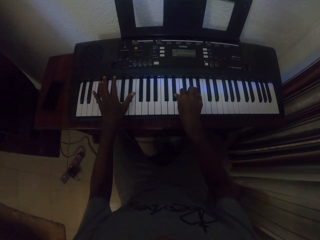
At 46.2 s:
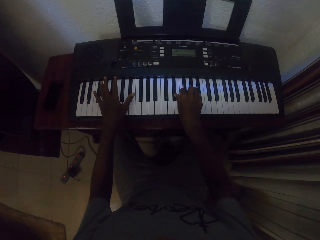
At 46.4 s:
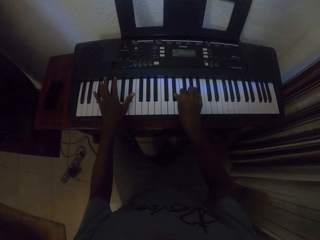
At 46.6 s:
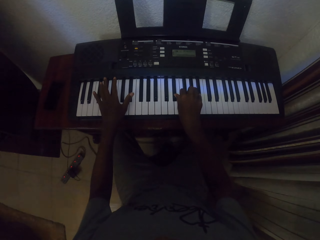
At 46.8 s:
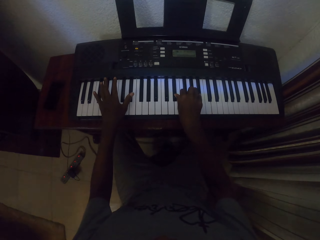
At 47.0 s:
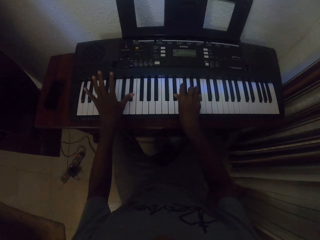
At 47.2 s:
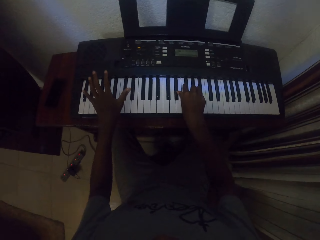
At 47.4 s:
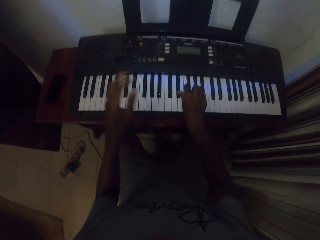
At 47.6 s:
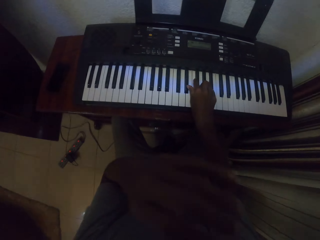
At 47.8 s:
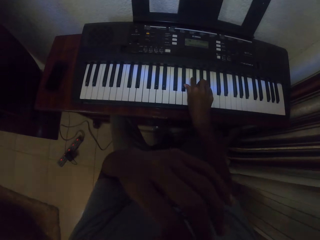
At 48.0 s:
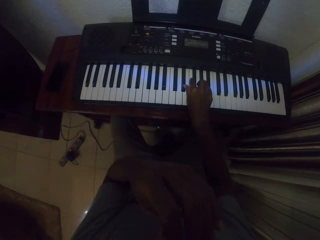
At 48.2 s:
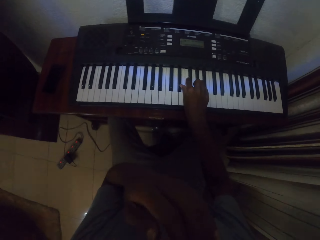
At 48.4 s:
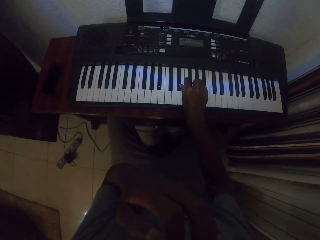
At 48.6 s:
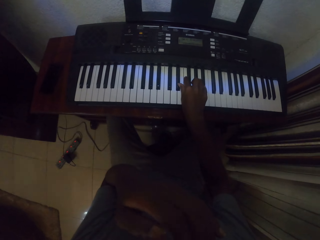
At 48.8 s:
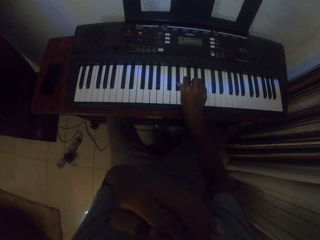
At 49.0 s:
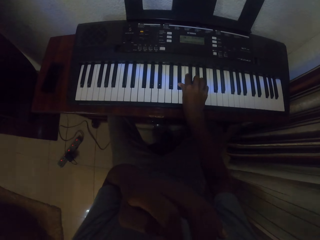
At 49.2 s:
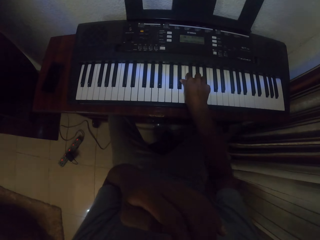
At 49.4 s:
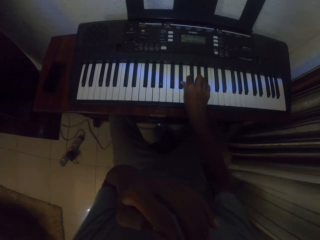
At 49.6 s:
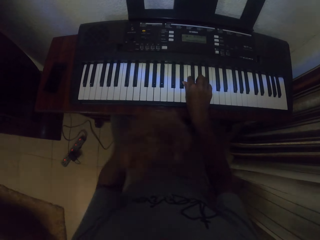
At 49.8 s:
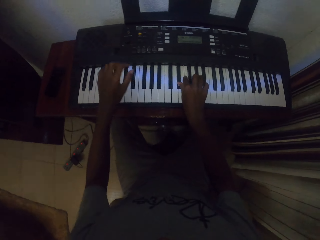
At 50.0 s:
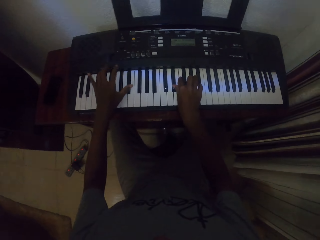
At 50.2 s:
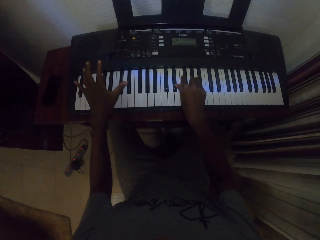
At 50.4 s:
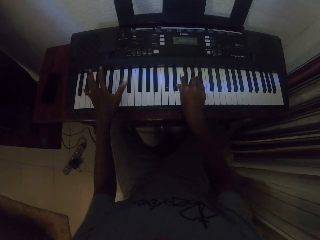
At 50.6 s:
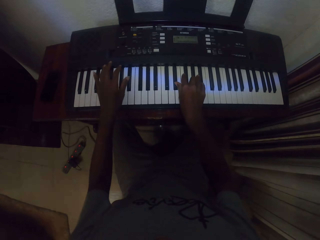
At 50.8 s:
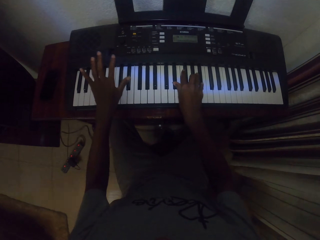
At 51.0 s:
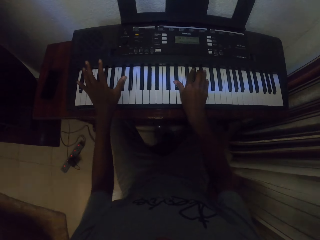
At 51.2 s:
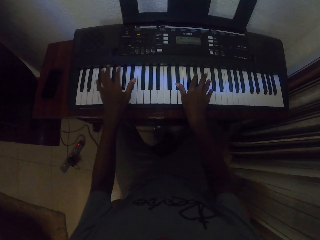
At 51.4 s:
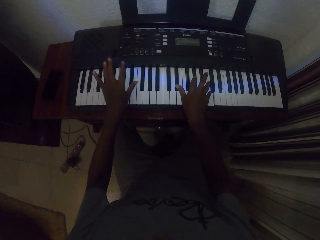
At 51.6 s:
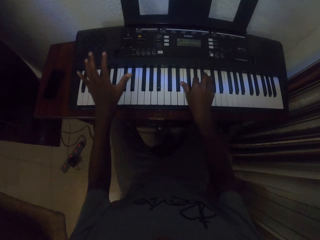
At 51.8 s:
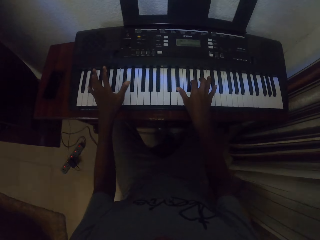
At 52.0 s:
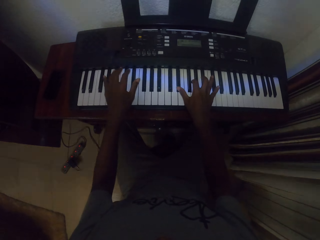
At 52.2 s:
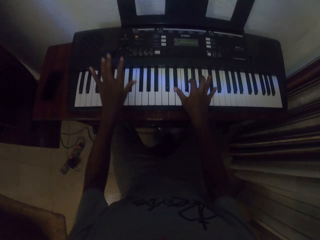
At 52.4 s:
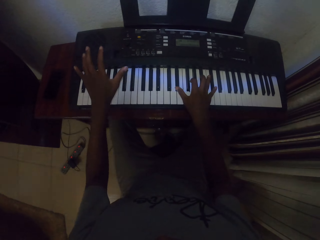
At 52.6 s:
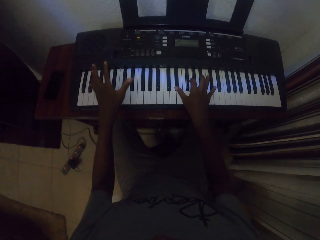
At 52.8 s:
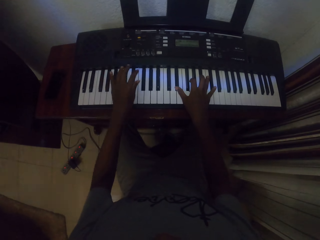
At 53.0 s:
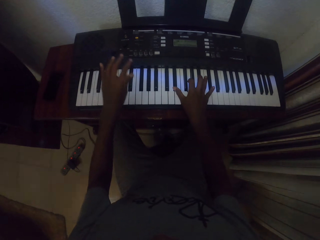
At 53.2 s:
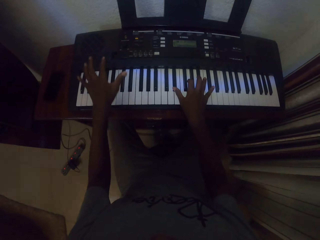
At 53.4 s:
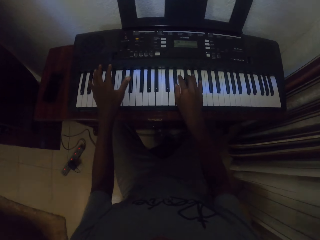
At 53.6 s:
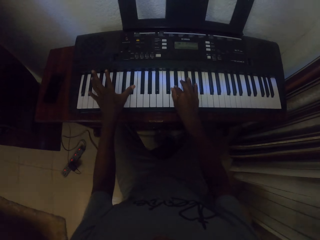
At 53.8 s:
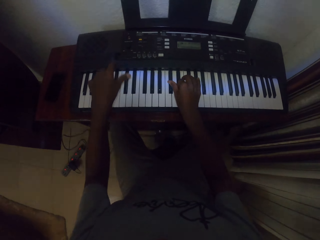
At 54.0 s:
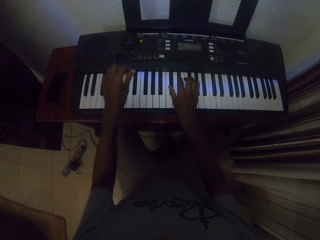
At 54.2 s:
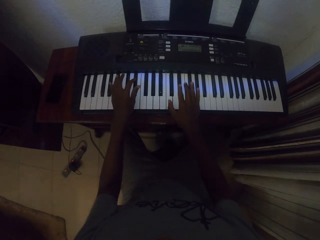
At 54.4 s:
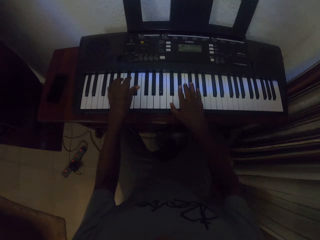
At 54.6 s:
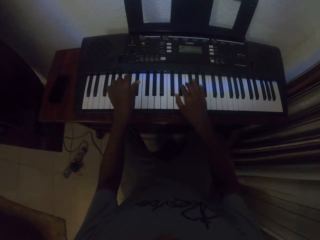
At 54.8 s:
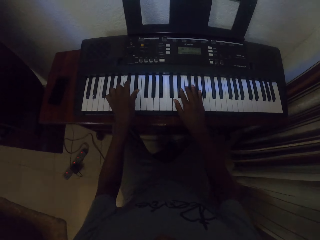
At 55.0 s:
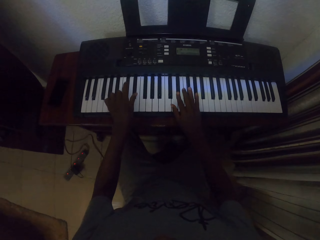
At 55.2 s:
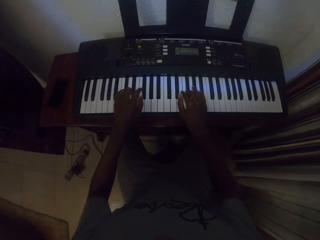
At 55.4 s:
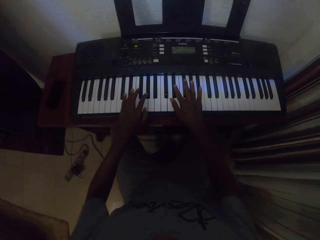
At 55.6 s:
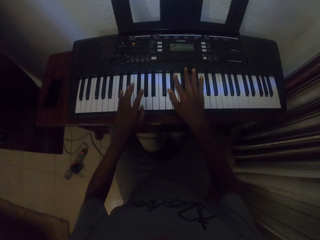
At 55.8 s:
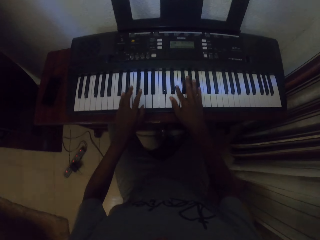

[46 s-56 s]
The camera wearer rubs the face with the left hand. They play the piano with both hands.

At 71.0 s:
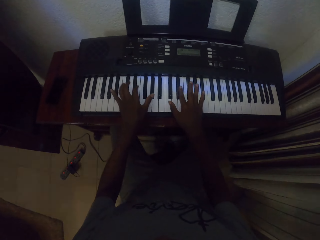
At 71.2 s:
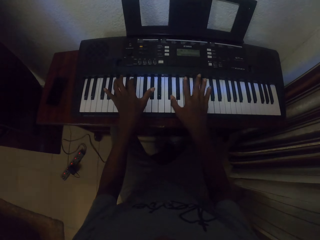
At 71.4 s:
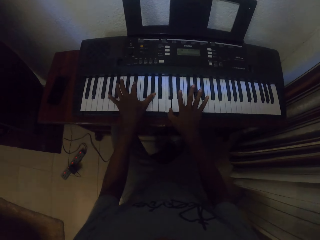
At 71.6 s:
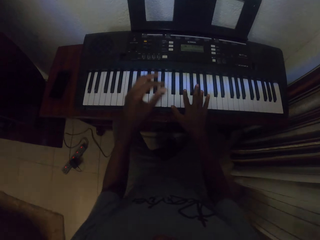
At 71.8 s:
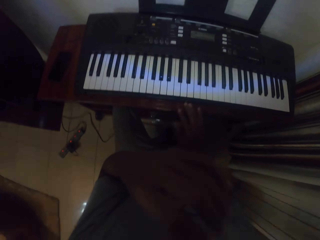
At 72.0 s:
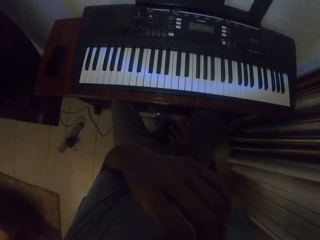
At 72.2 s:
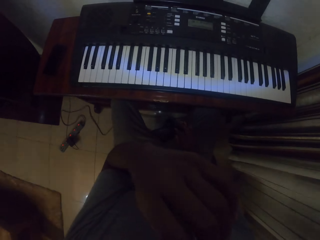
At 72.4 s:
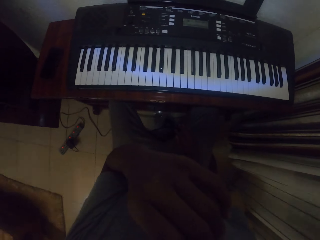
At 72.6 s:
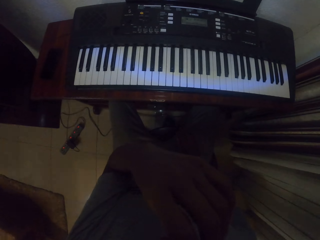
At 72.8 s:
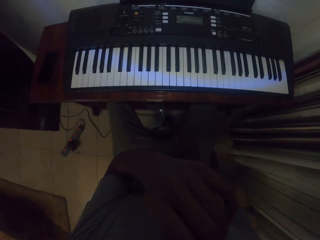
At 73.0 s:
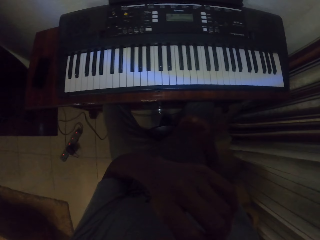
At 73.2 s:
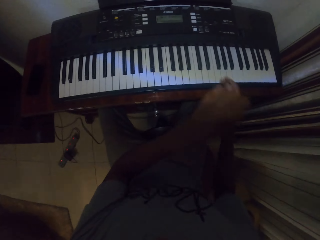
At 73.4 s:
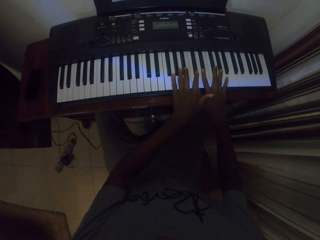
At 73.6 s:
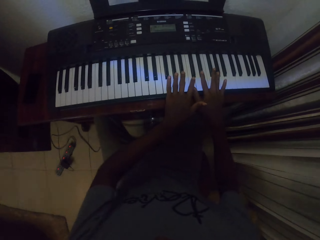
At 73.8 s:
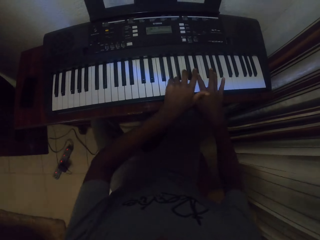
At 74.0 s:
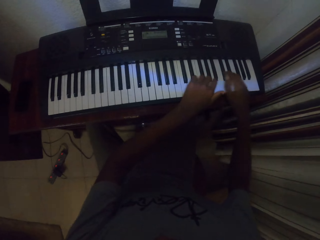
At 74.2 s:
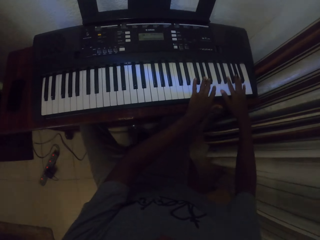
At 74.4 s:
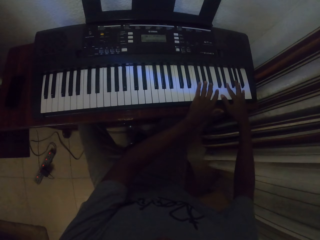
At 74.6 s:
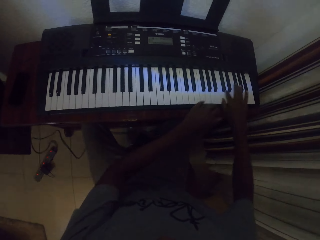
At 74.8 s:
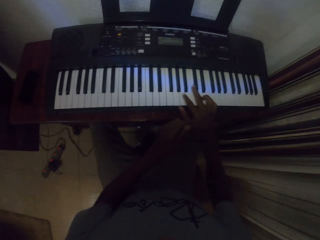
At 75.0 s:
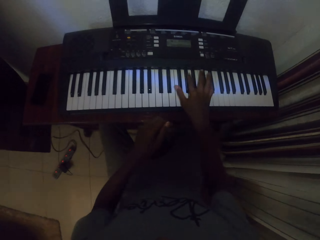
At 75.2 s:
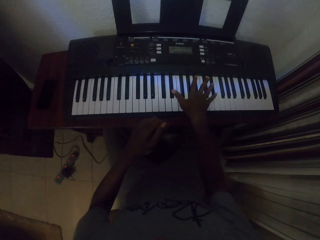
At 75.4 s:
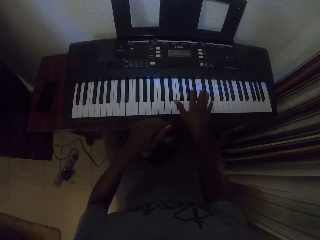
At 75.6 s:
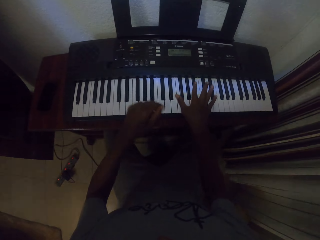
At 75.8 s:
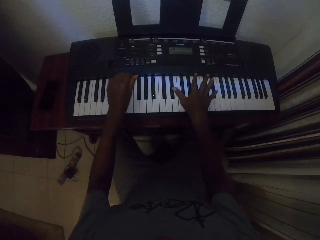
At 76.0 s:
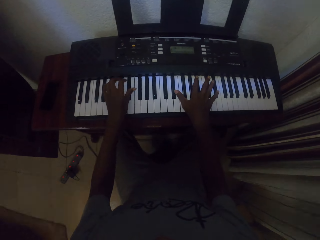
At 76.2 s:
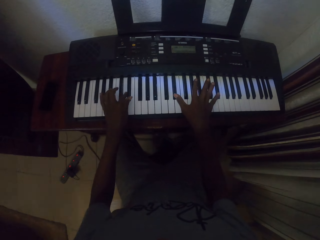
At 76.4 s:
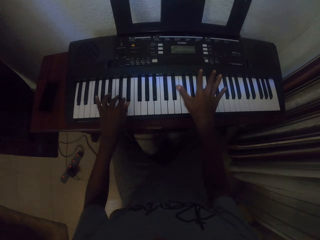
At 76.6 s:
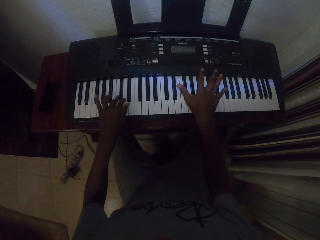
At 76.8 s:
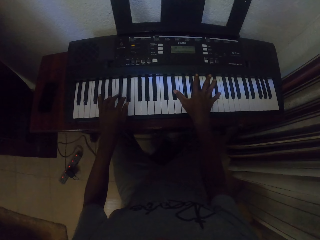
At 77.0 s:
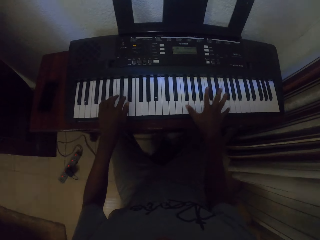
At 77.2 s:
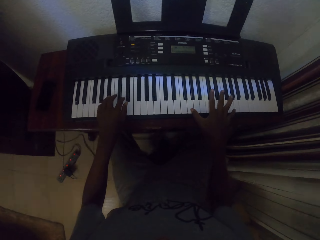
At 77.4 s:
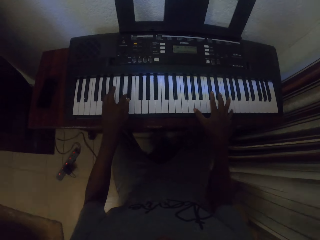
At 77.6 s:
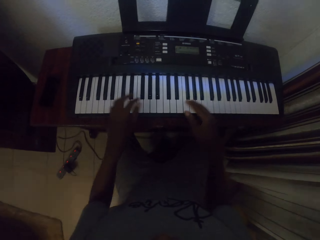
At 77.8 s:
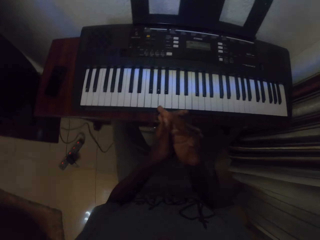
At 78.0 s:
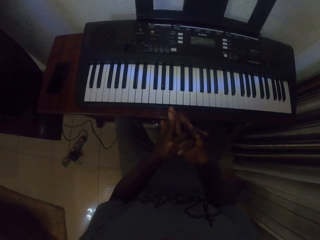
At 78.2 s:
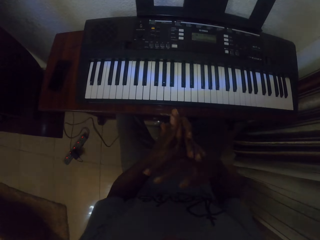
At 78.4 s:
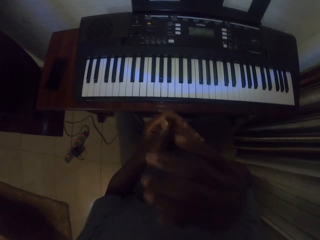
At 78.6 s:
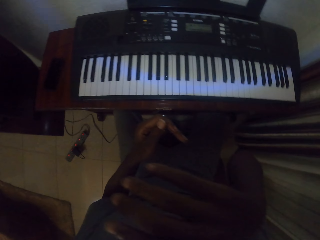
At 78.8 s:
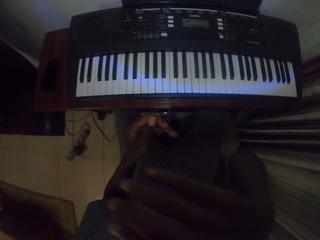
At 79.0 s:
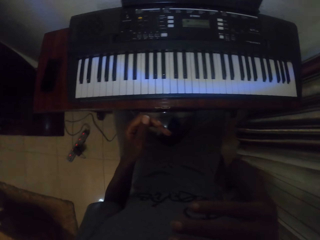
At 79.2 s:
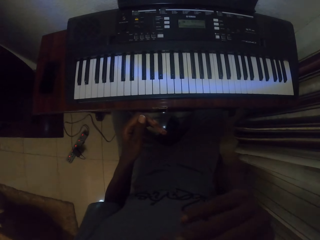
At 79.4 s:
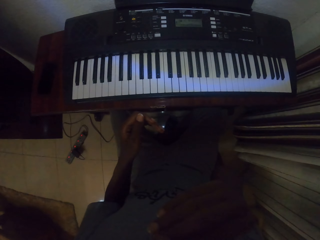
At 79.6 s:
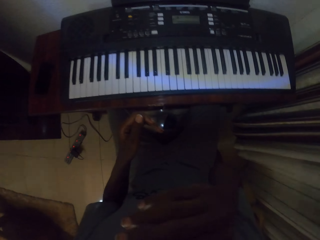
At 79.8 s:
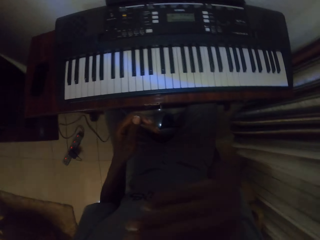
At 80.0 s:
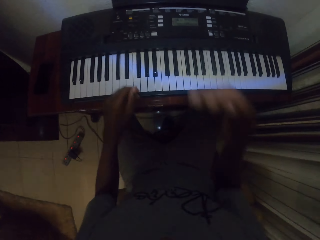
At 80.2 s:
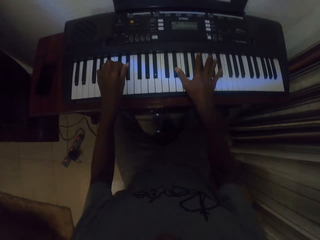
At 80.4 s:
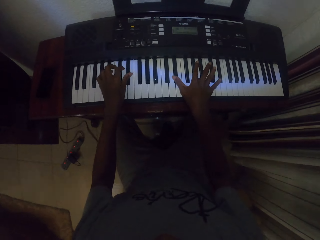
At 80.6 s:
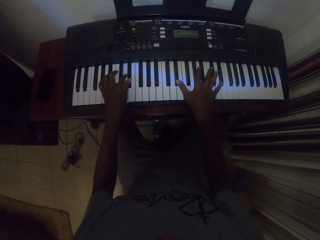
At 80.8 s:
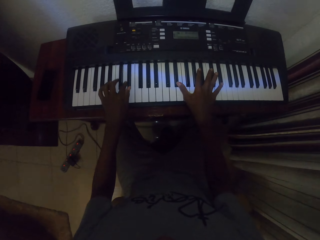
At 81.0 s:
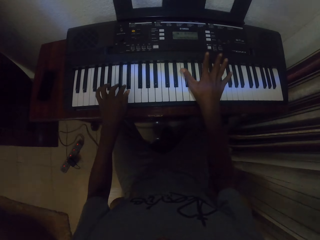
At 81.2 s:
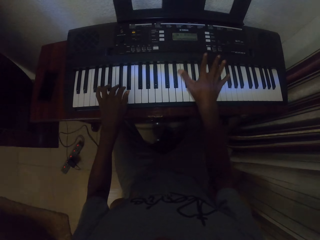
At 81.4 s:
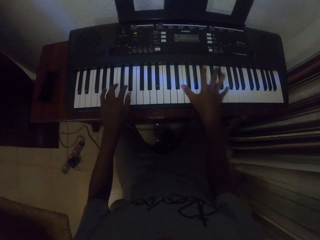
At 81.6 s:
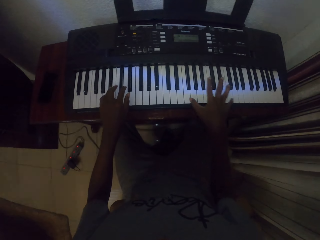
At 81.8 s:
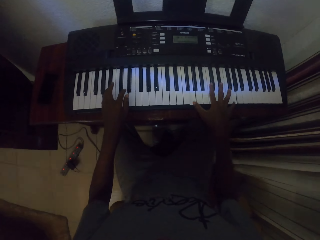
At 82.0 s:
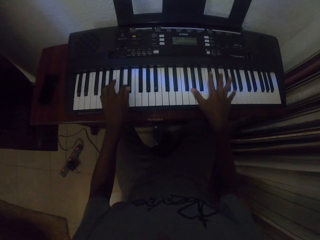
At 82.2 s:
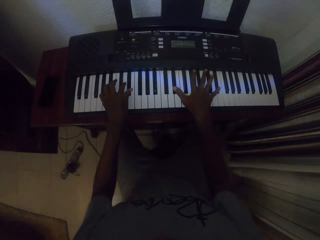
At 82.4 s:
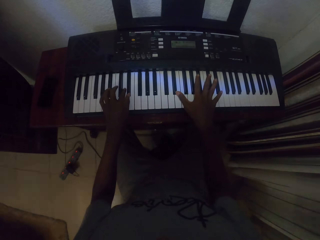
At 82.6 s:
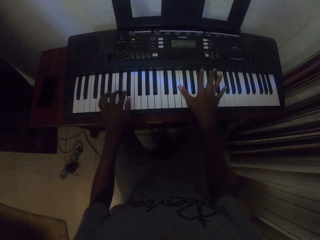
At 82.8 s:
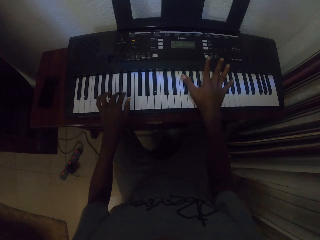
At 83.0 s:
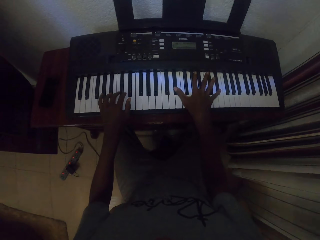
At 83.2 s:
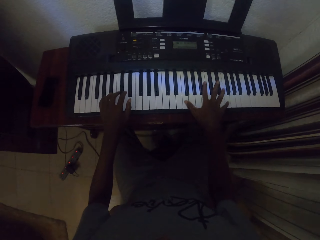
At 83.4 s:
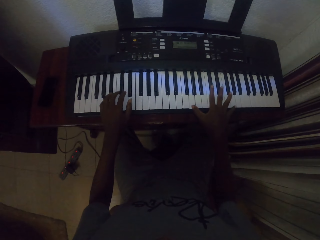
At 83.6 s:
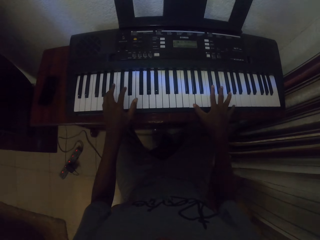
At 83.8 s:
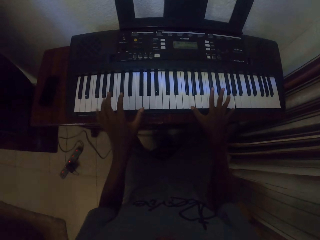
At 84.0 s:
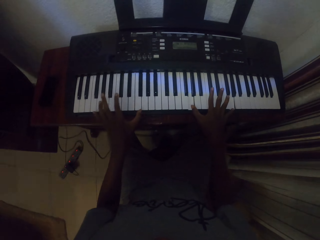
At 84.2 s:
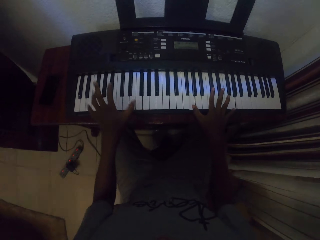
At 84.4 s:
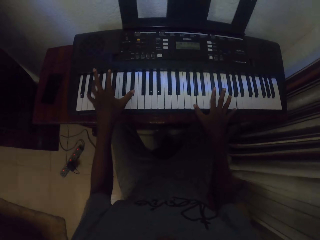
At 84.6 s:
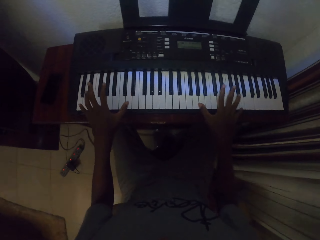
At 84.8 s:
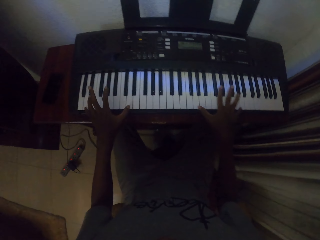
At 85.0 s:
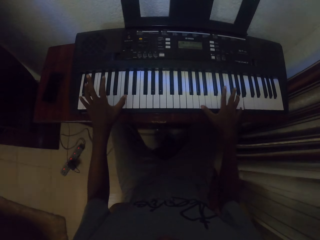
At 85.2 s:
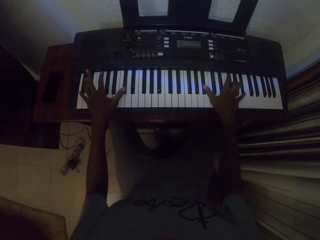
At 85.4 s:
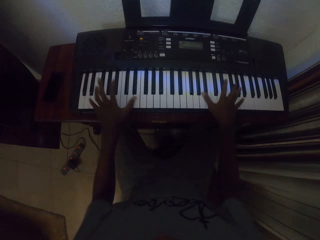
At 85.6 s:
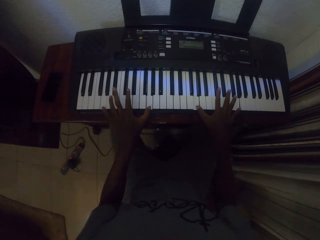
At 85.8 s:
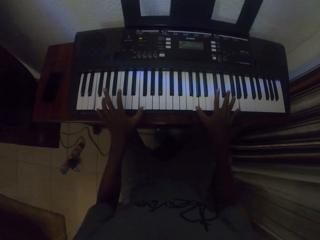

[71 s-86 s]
The camera wearer rubs the face with the left hand. He plays the piano with both hands. He rubs his hands together. He stretches his fingers. He rubs the face with the right hand. He plays the piano with both hands.
